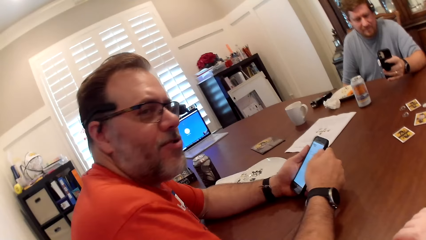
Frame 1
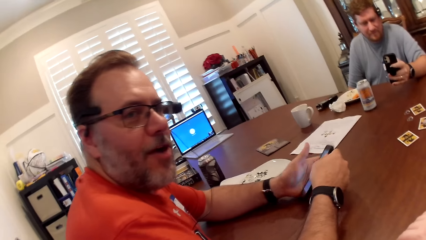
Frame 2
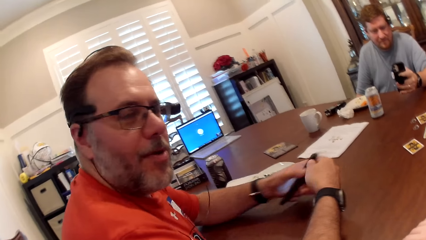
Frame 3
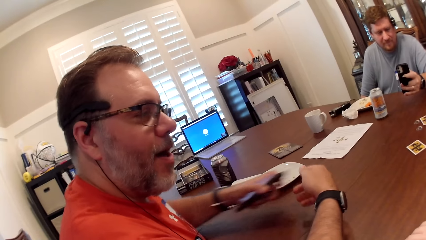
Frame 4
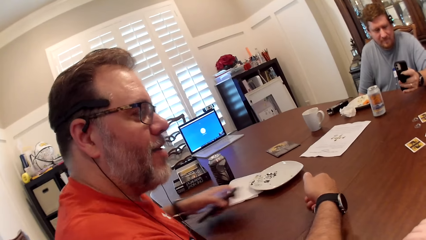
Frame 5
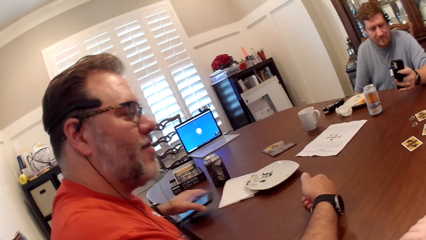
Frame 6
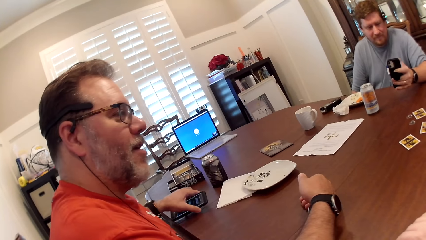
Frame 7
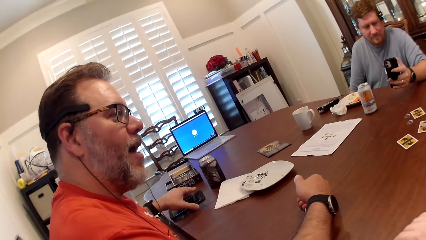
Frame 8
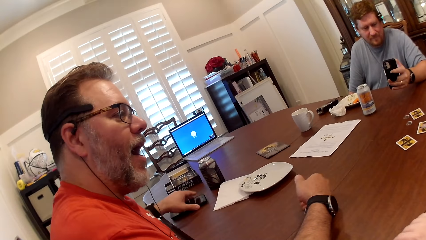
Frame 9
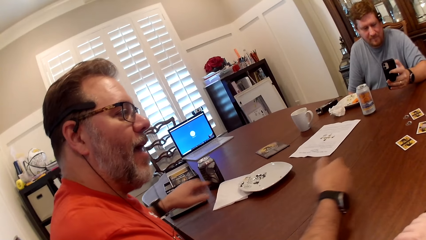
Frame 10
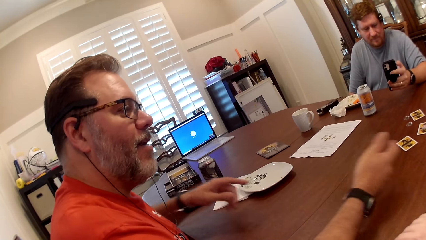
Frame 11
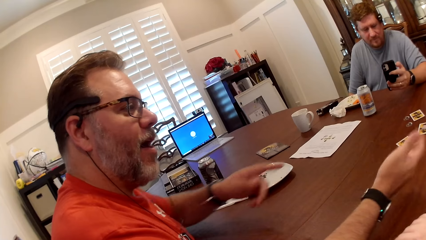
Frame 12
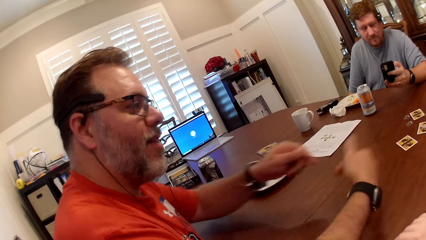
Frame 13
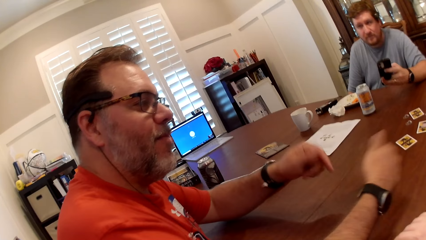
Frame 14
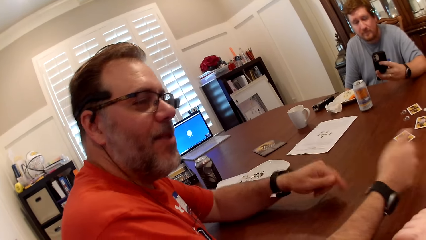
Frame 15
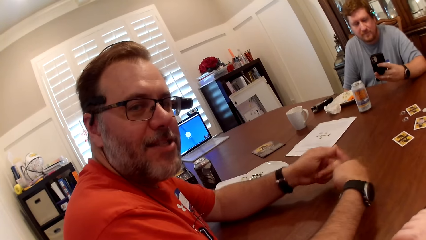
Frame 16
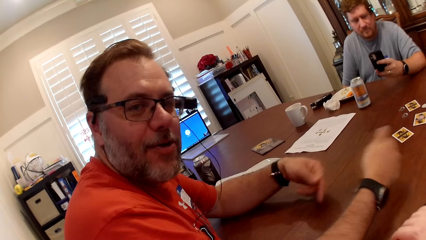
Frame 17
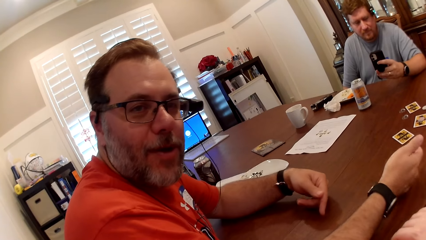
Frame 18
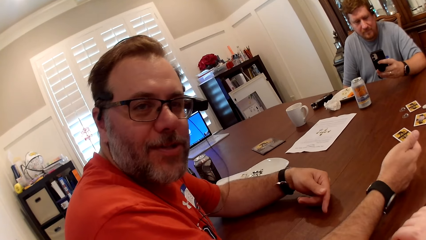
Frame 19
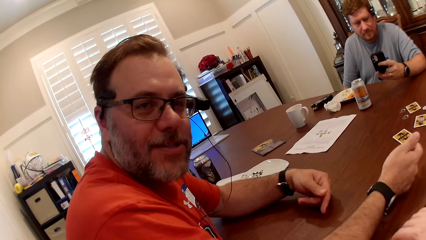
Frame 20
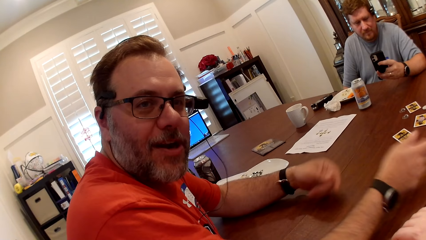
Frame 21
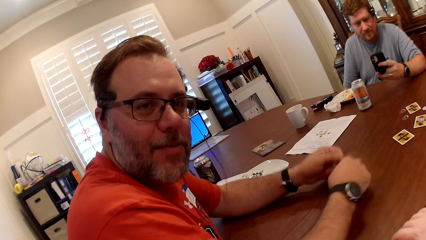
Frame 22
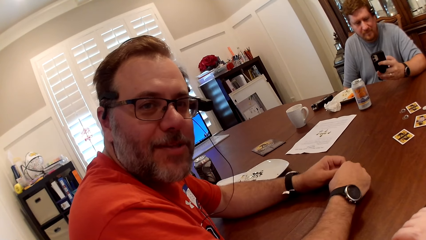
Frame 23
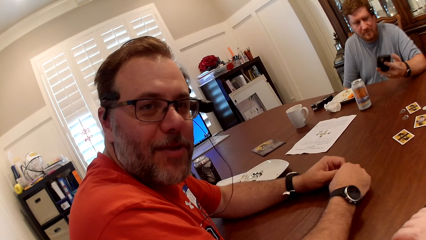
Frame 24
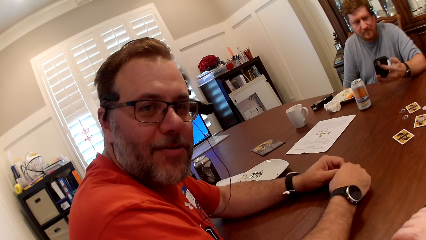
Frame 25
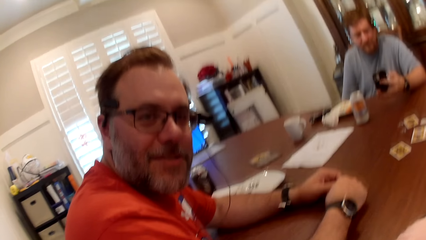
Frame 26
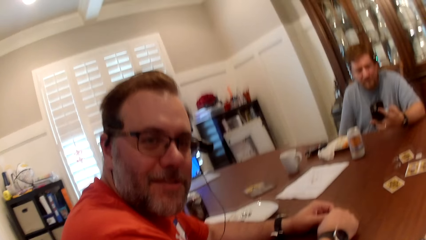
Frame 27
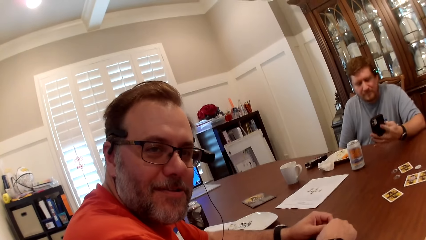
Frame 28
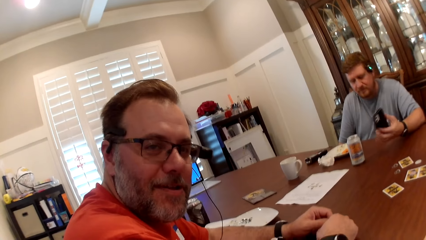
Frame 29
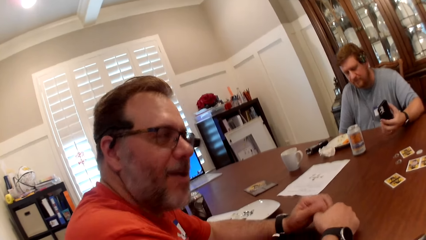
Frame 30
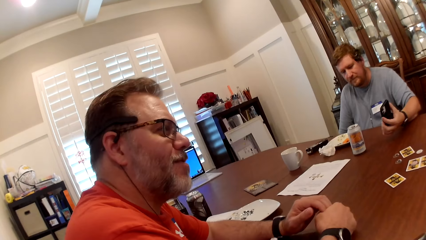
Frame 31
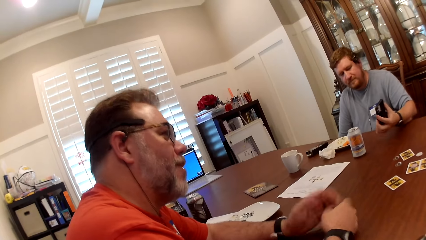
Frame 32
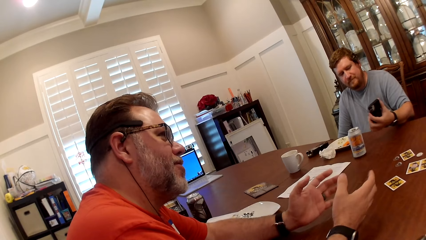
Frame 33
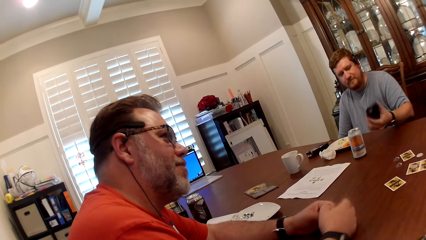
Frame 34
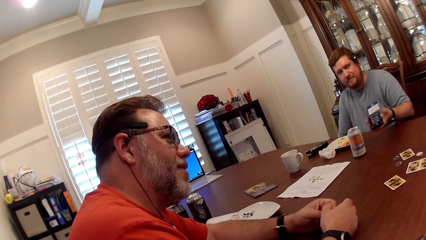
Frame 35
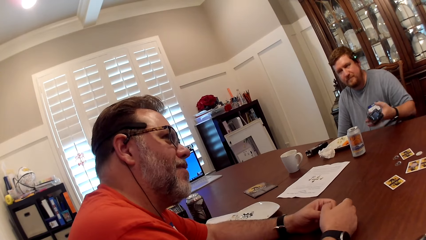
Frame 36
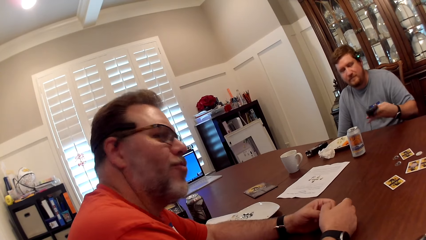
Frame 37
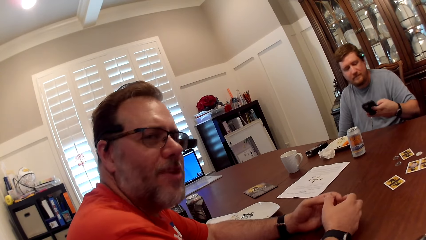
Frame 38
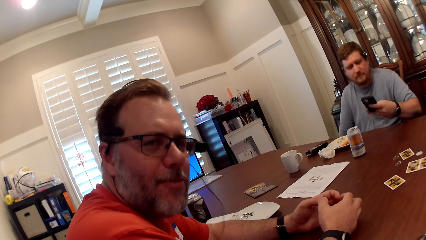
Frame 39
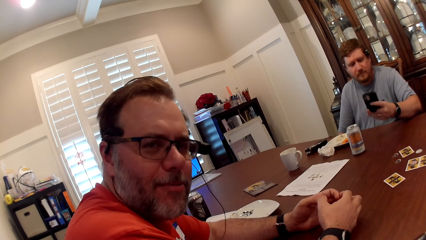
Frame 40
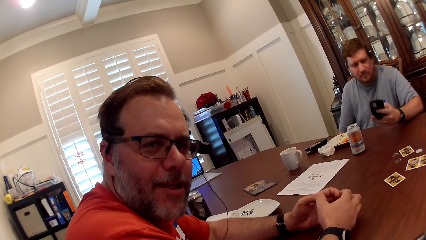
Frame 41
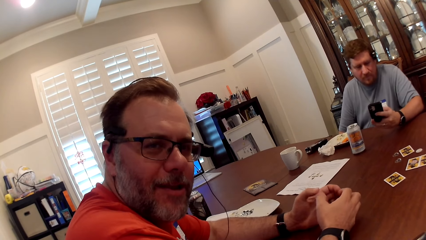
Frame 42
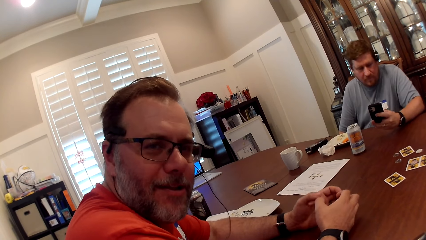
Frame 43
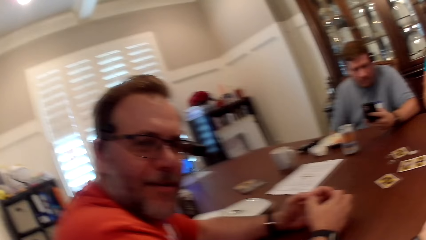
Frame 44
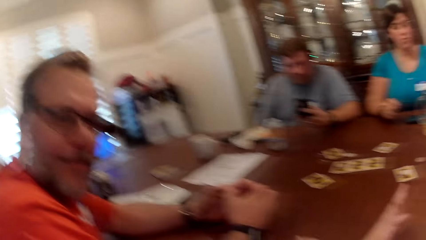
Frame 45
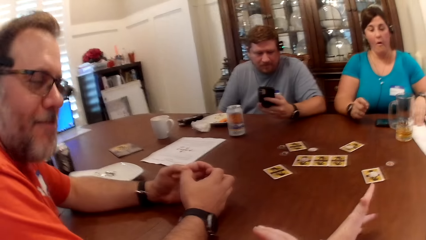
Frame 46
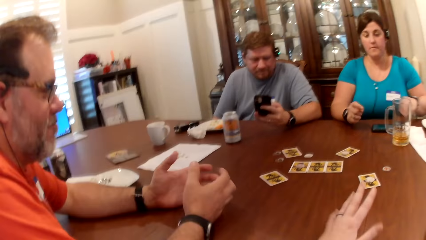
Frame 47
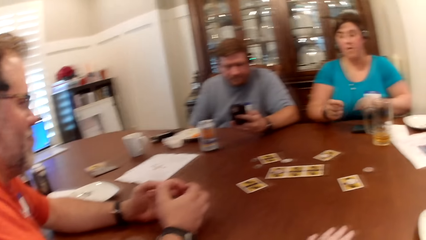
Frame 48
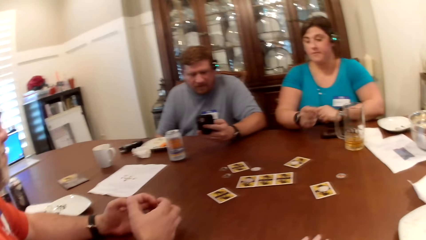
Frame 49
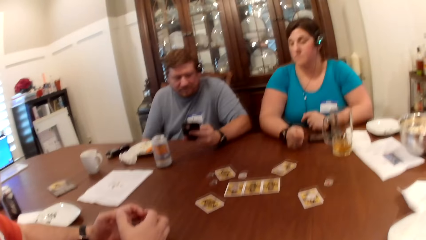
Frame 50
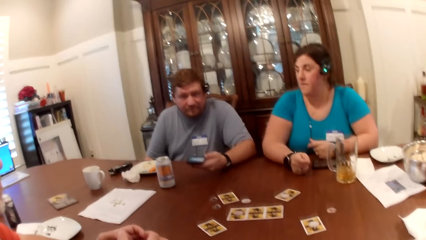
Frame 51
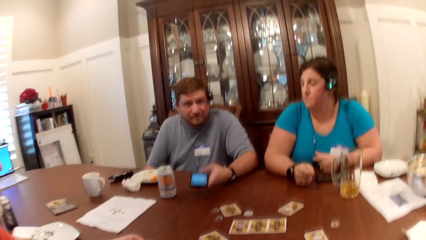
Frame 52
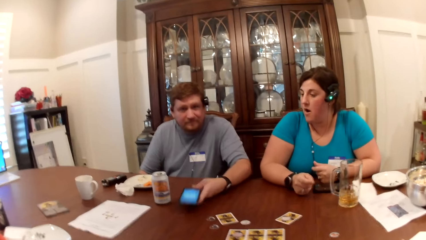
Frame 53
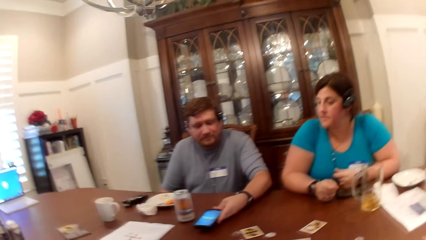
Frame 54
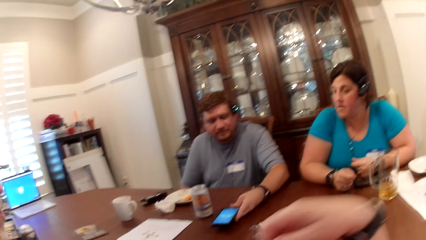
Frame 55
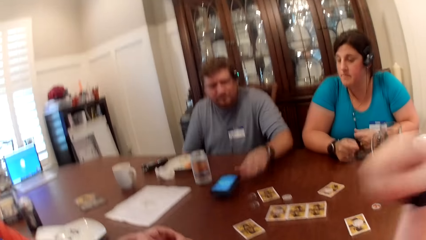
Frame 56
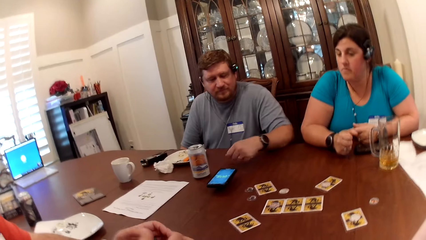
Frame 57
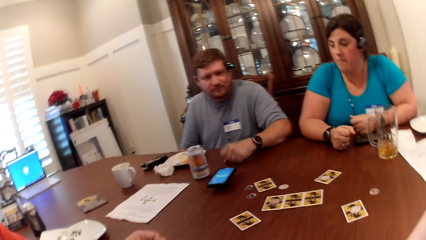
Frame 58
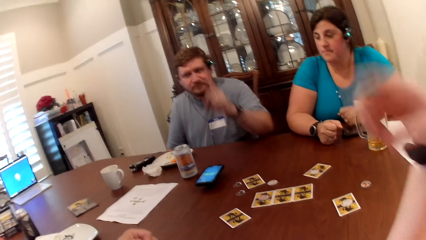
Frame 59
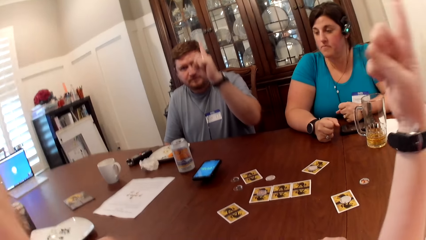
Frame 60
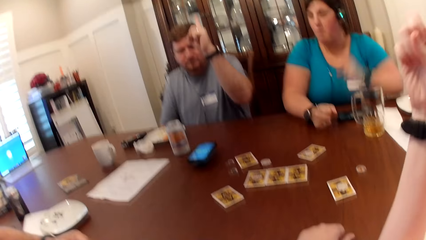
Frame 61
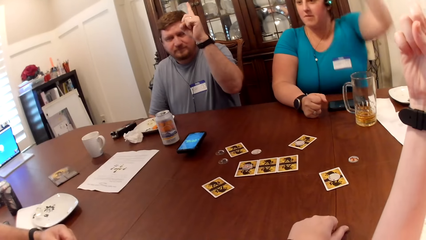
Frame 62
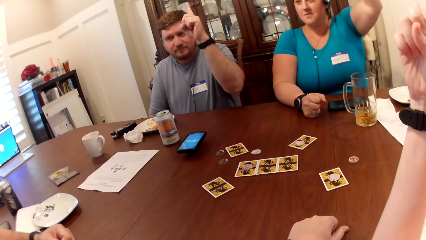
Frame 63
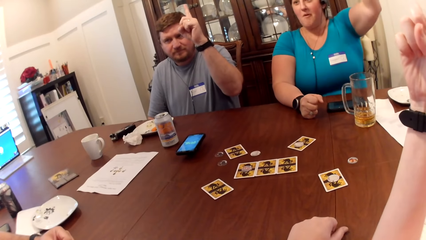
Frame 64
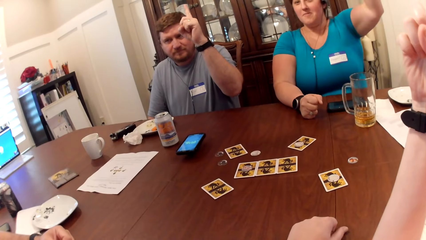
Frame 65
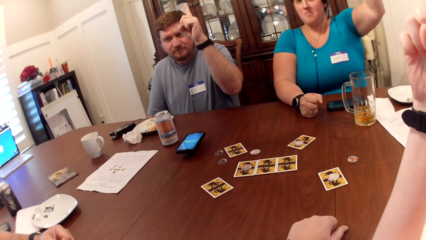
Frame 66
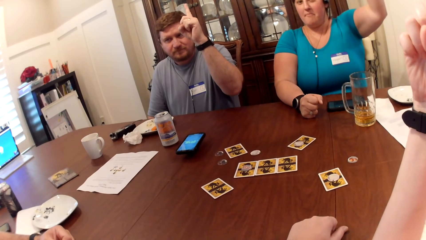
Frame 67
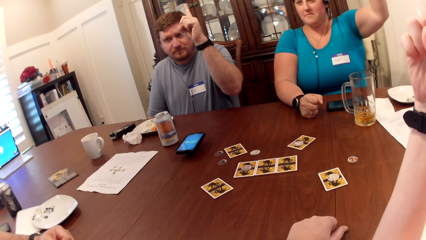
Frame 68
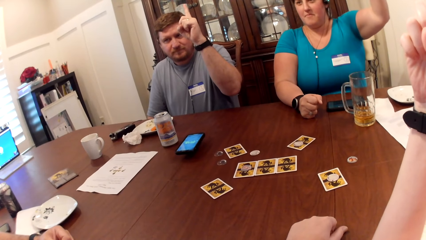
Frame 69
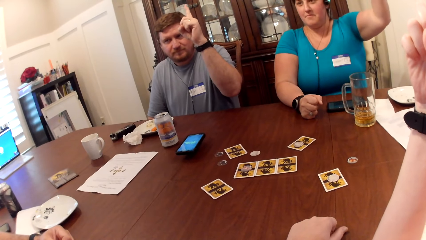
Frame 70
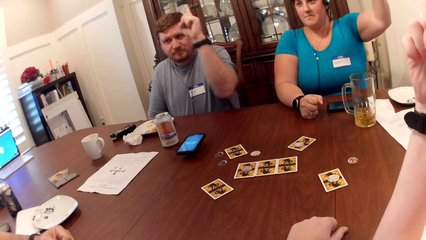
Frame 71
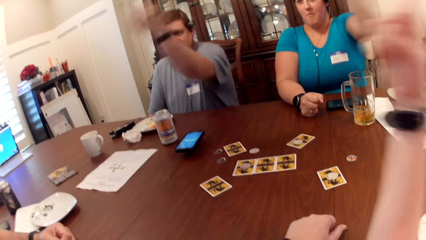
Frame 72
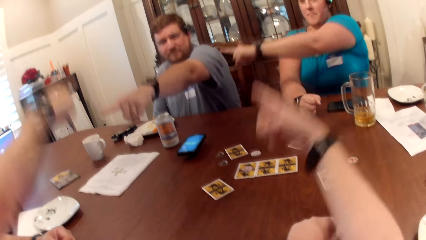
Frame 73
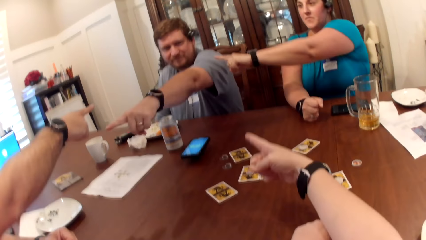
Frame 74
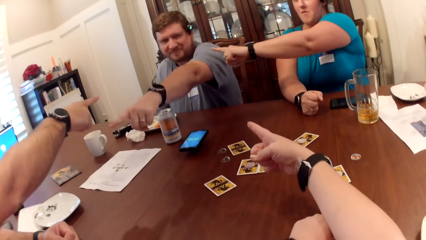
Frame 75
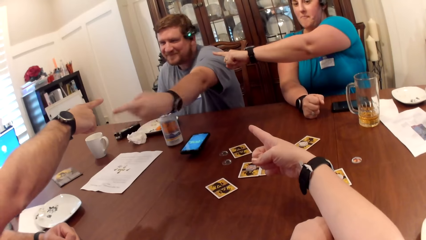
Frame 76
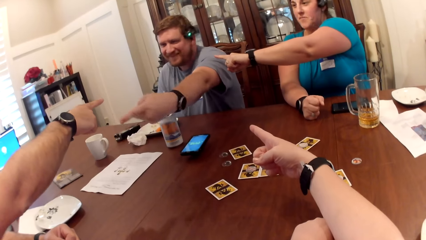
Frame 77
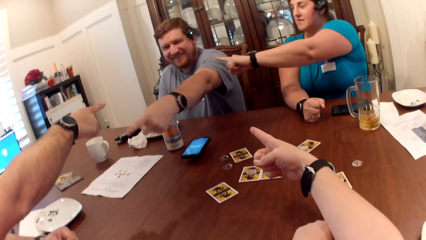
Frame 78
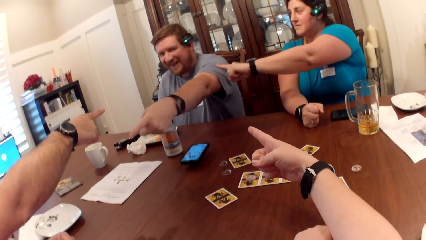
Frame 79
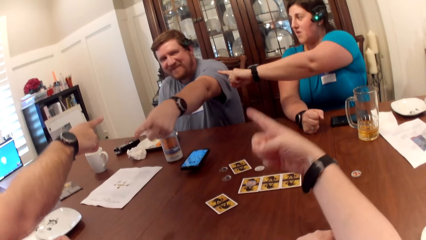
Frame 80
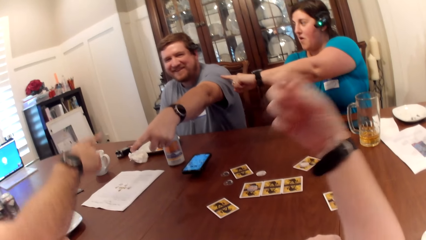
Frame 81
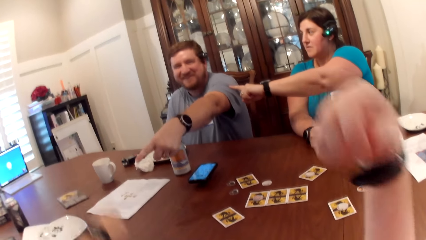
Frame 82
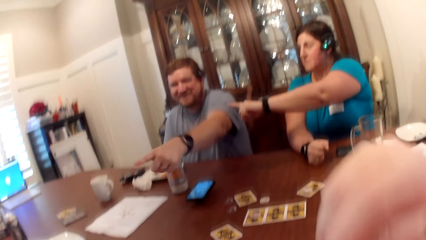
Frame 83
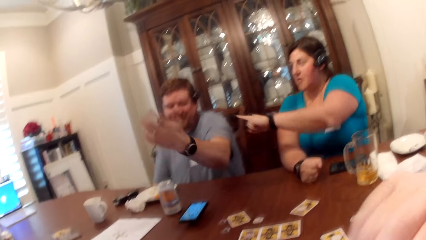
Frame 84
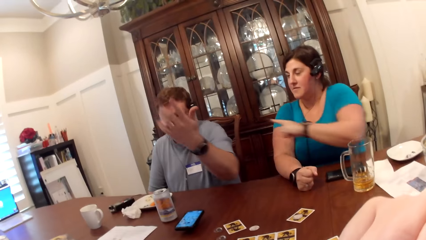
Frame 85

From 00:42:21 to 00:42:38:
A man places the phone in his hand on the table with his left hand. The camera wearer looks aside. She moves a hand on the table, looks forward and bangs a hand on the table. The man places the phone in his left hand on the table. The camera wearer raises her right index finger. She looks forward. The man raises his left index finger. A woman raises her left hand. The man points at another man with his left hand. The woman points at the first man with her left hand. The camera wearer points at the first man with her right index finger. The other man points at the first man with his right hand.
